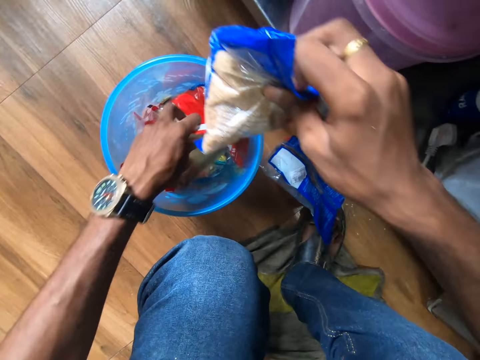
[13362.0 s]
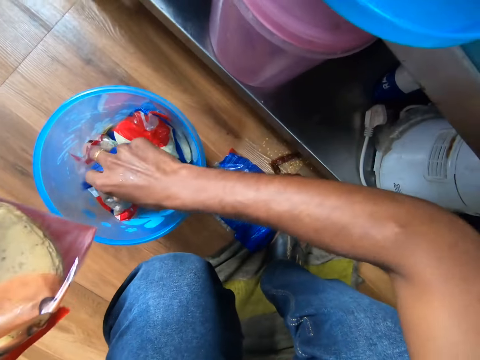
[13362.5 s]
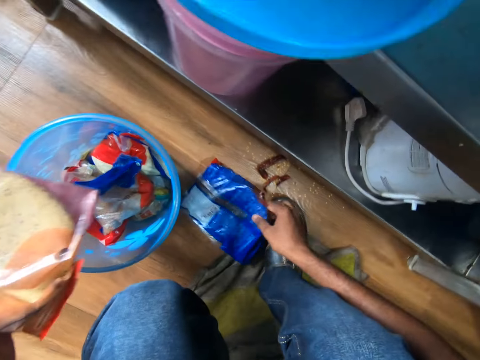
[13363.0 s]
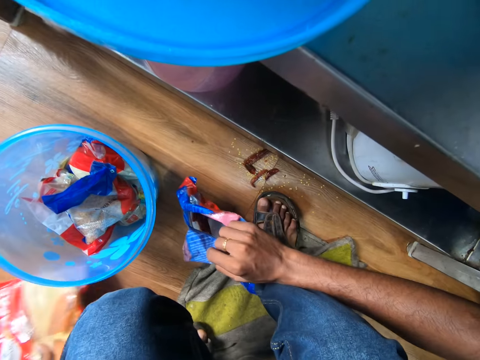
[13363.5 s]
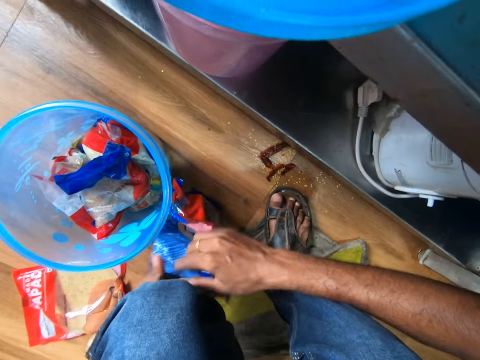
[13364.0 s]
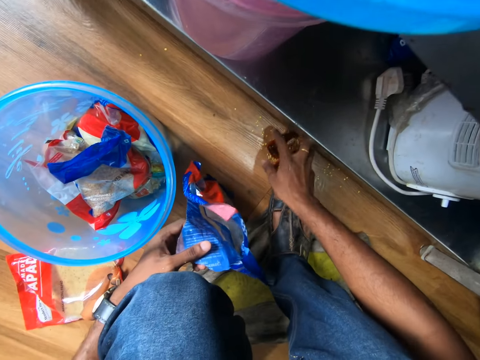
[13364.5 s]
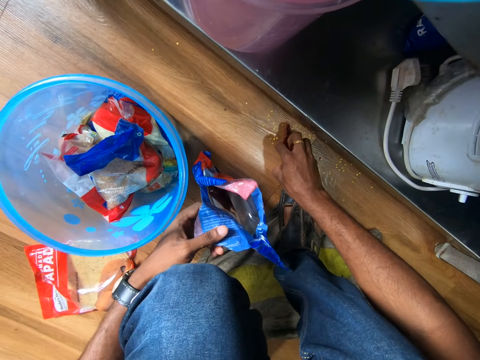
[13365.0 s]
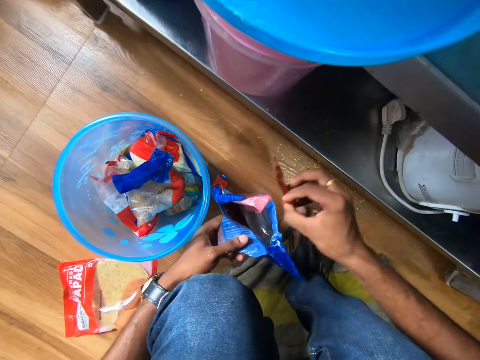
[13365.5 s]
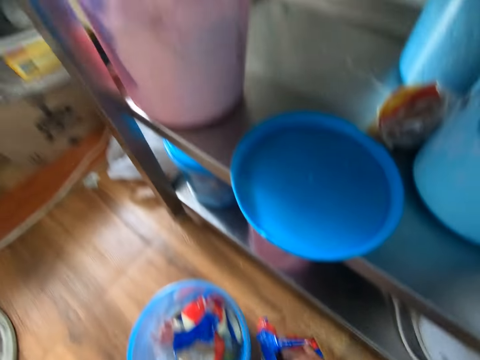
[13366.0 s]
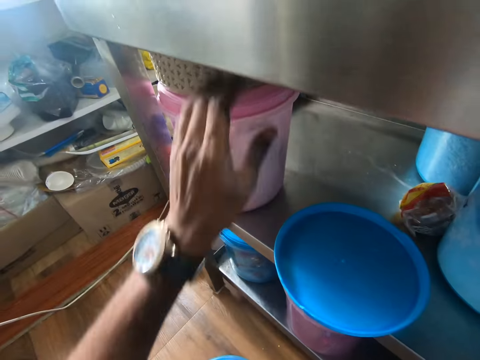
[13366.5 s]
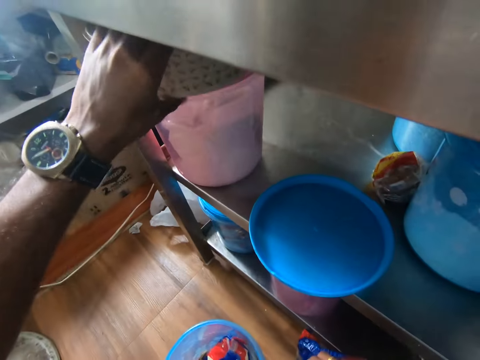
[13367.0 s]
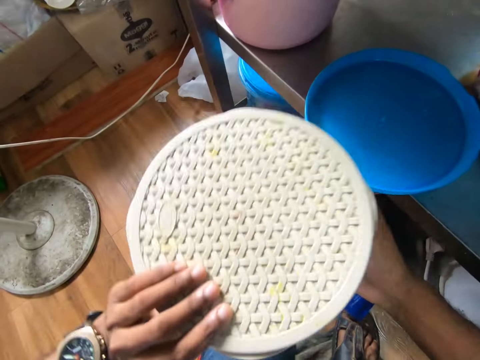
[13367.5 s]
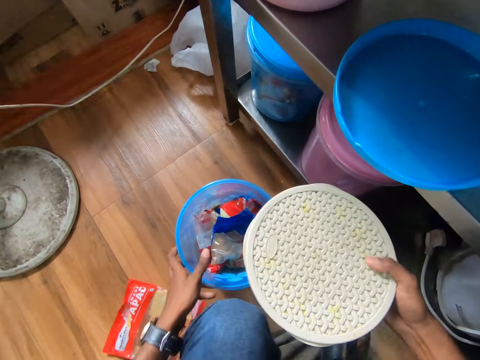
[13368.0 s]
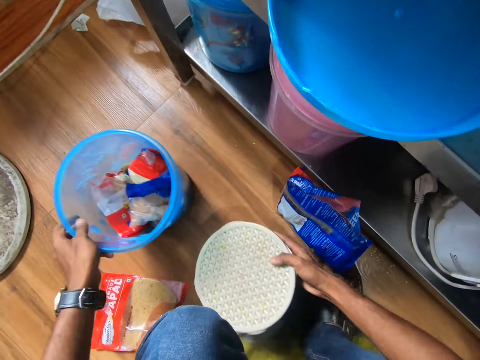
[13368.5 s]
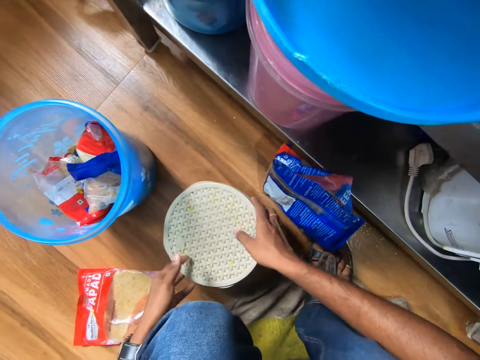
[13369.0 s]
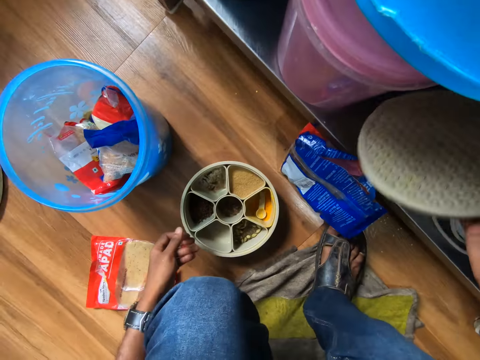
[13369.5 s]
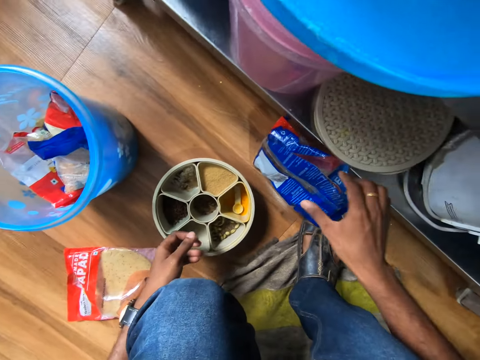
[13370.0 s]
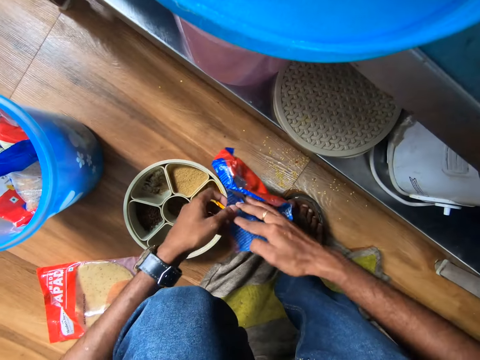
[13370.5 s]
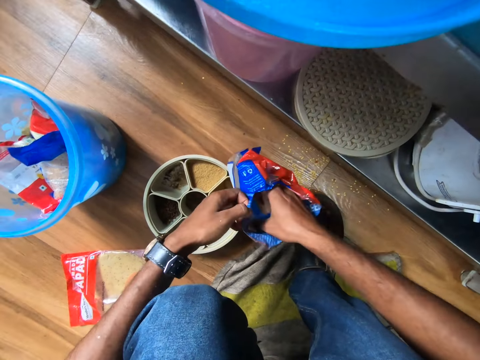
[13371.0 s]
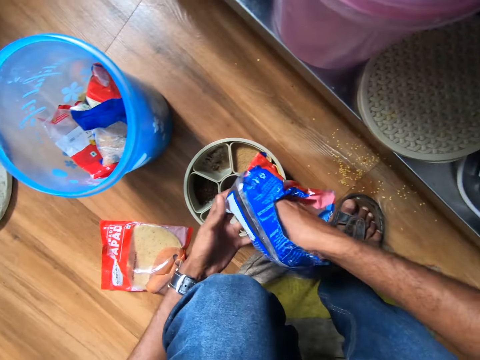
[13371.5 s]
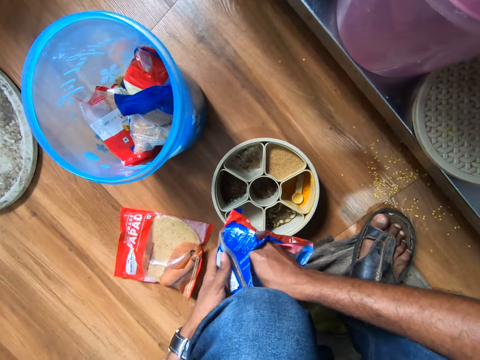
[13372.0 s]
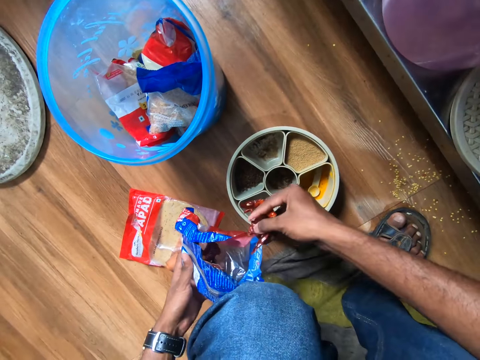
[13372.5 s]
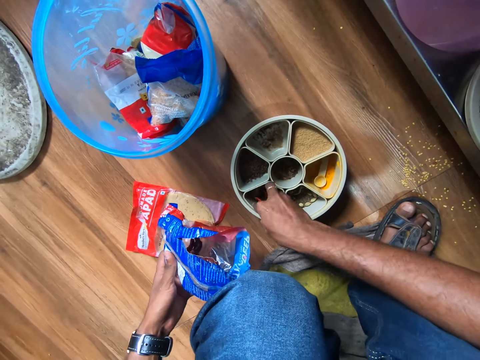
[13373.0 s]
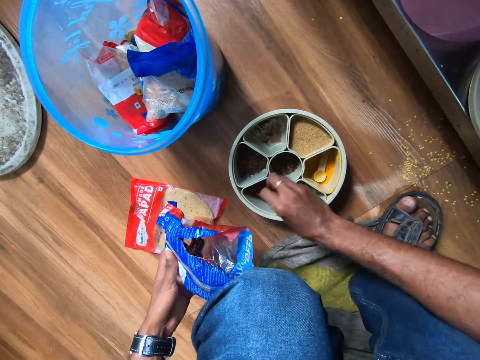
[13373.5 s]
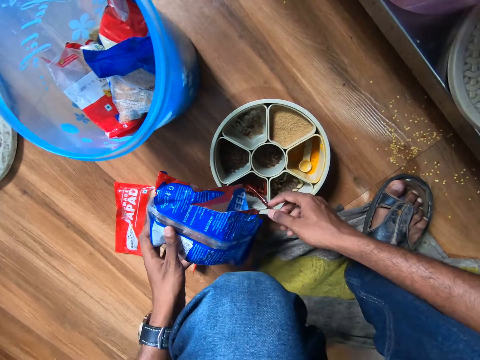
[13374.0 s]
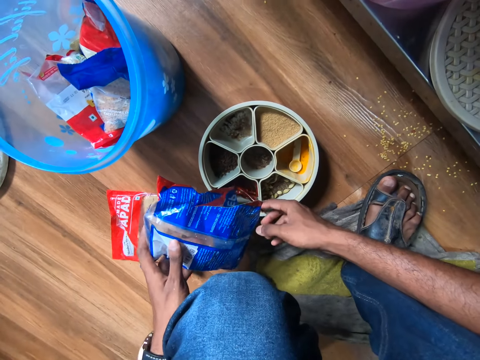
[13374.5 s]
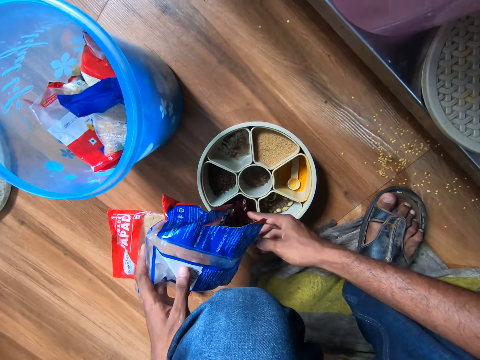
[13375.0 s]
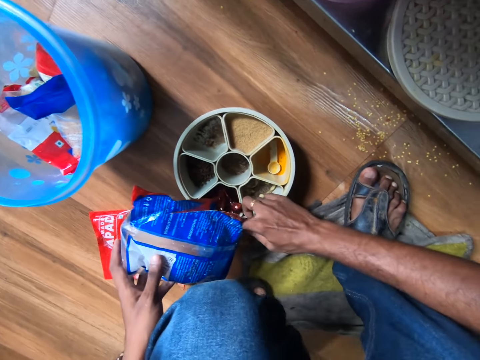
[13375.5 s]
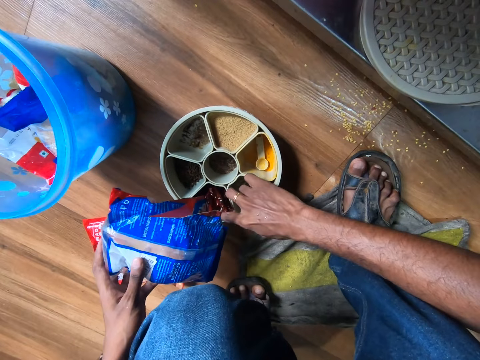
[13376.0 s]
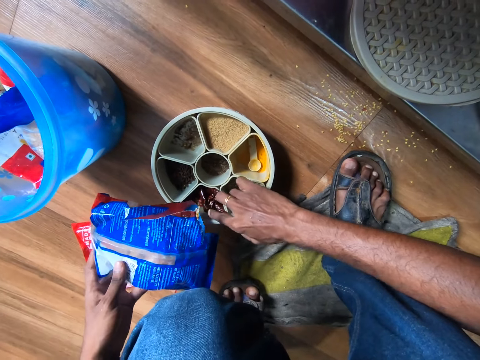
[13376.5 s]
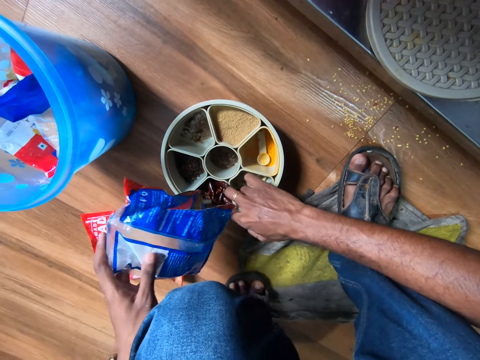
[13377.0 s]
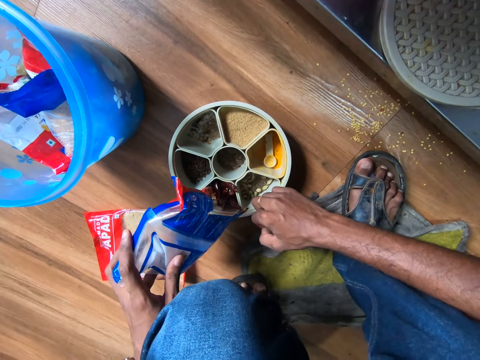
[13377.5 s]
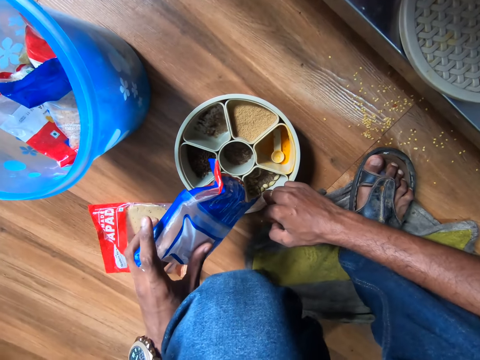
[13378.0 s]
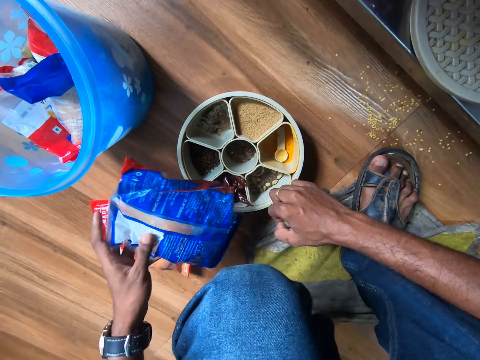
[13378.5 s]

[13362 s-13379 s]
The camera wearer picks the pack of pita bread from the plastic container with her left hand. She puts the pack of flour in the plastic container with her right hand. She picks an empty pack from the floor with her right hand. She drops the pita bread with her left hand on the floor. She holds the empty pack with her left hand. She picks peppers from the floor with her right hand. She puts the peppers in the empty pack with her right hand. She picks a storage basket from the top of the plastic container with her left hand. She shifts the plastic container on the floor with her left hand. She drops the storage basket on the floor with her right hand. She opens the storage basket with both hands. She drops the lid of the storage basket under the table with her right hand. She picks the empty pack from the floor with her right hand. She picks peppers from the empty pack with her right hand. She puts the pepper in the storage basket with her right hand. She pours pepper in the storage basket with the empty pack in her left hand. She scoops the pepper in the storage basket with her right hand.

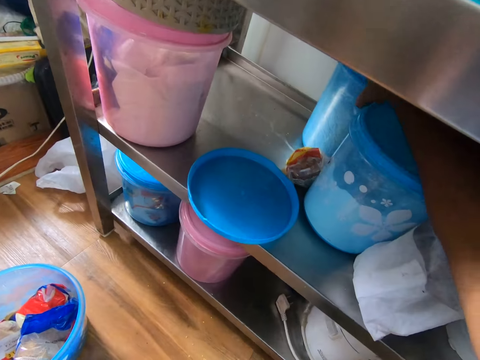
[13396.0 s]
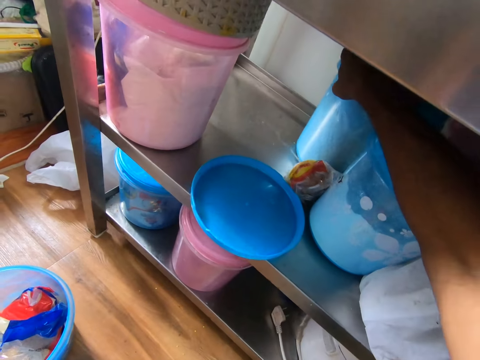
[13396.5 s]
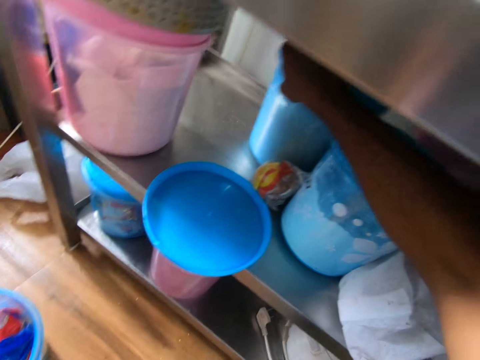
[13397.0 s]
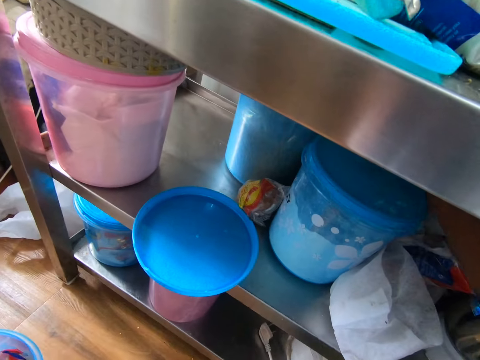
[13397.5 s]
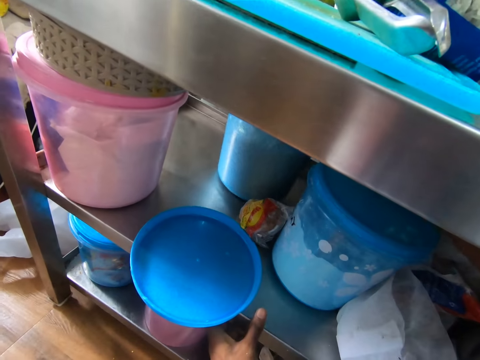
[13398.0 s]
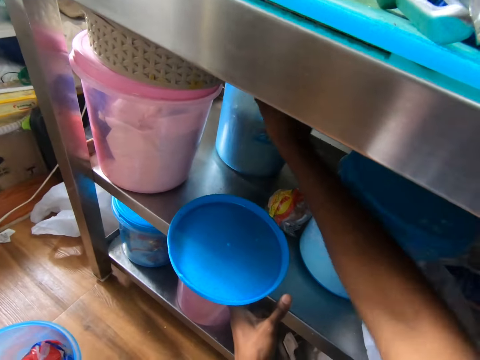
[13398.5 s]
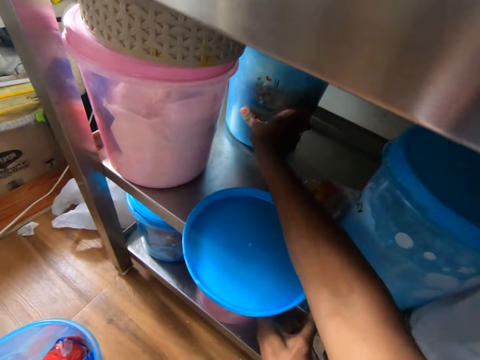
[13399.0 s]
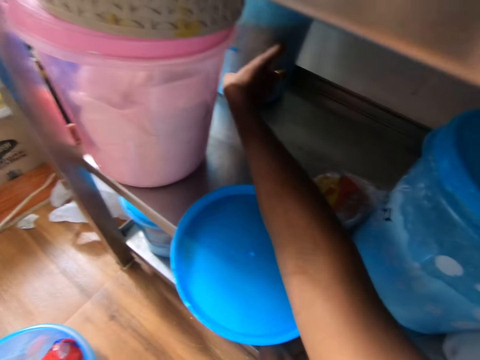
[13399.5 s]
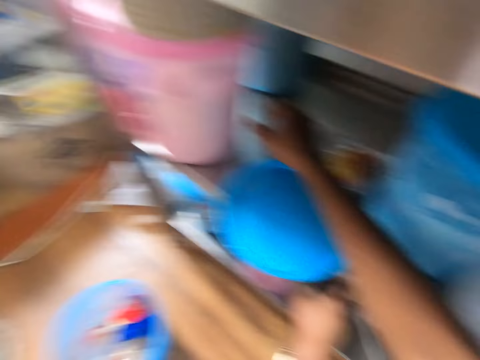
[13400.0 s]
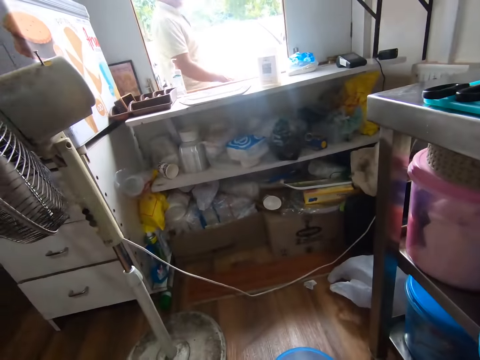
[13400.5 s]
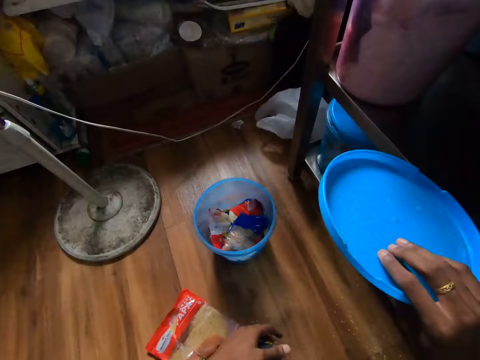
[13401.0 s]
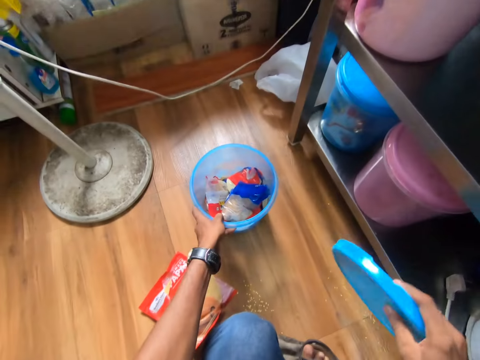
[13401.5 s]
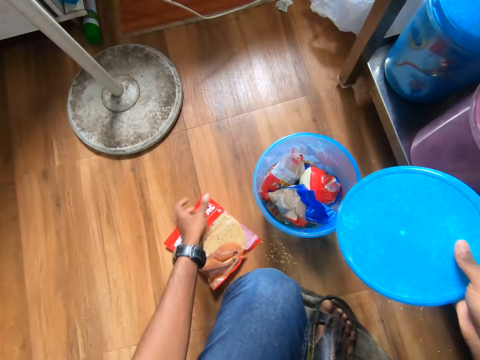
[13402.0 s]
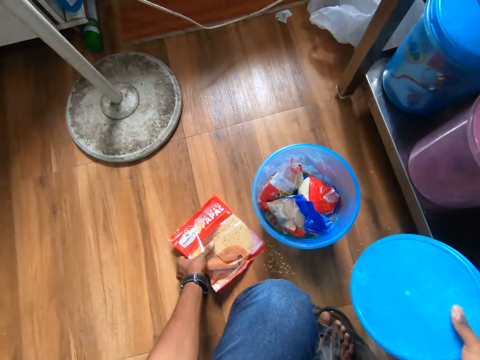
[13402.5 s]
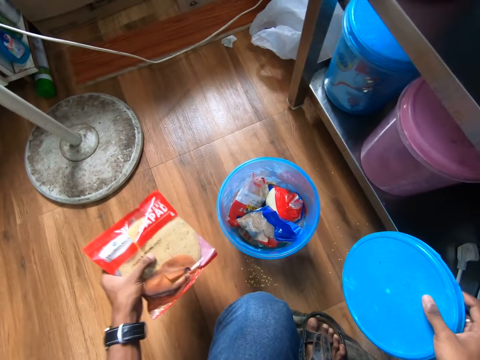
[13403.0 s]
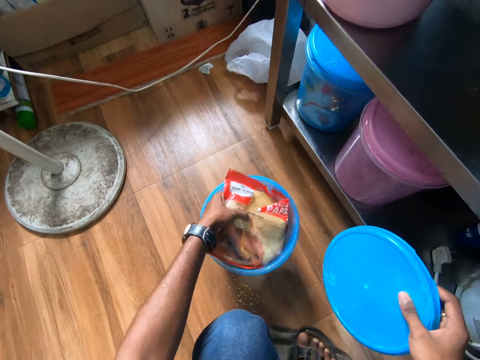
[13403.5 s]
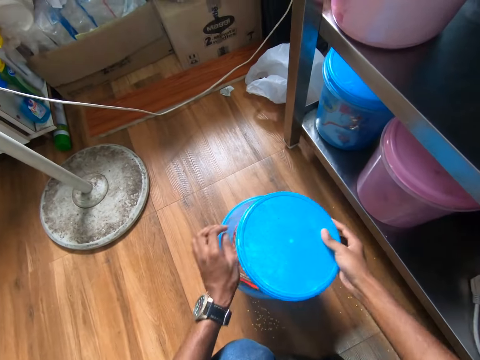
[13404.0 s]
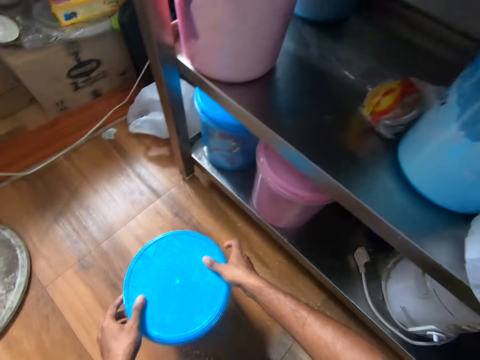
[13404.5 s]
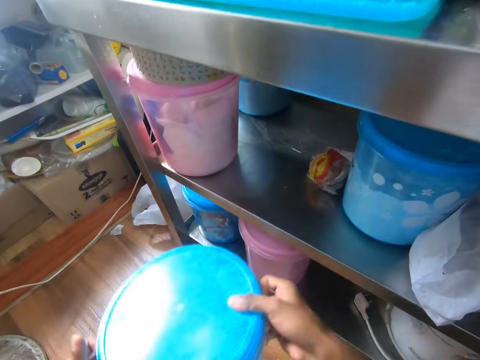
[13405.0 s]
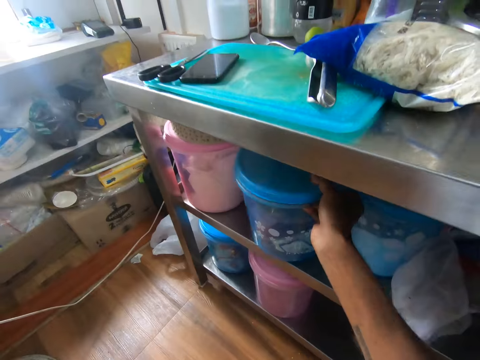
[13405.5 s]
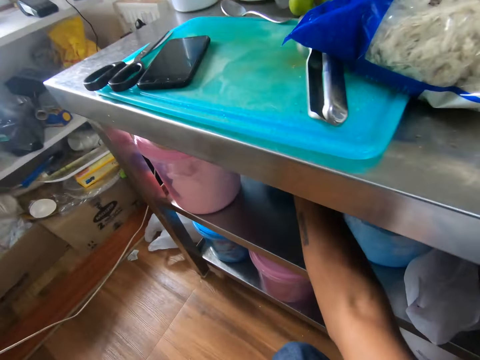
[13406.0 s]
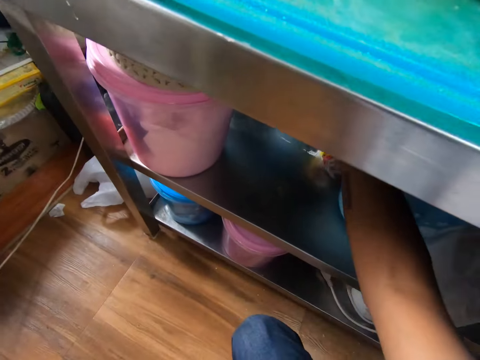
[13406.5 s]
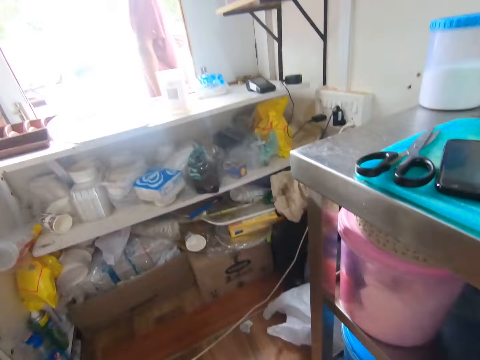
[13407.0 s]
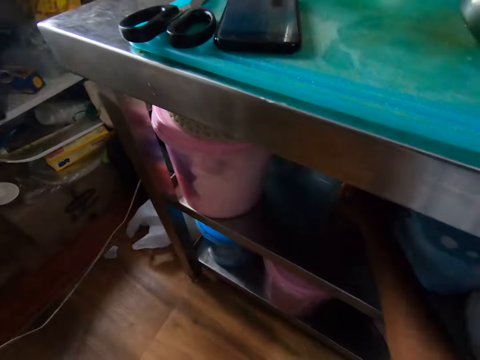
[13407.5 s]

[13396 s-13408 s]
The camera wearer moves a plastic container under the table with her right hand. She holds the table with her left hand. She picks a lid from the shelf. She moves the plastic container on the floor with her left hand. She picks the pita bread from the floor with her left hand. She puts the pita bread into the plastic container with her left hand. She covers the plastic container with the lid in her right hand. She picks the plastic container from the floor with both hands. She places the jar under the table with her right hand.
